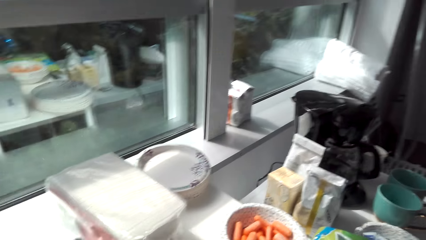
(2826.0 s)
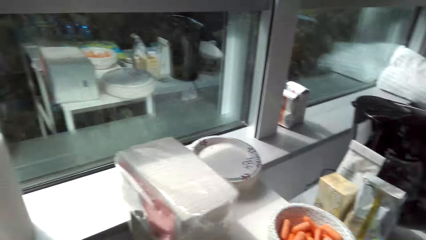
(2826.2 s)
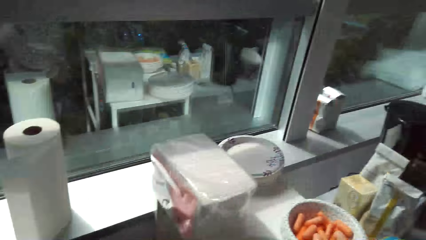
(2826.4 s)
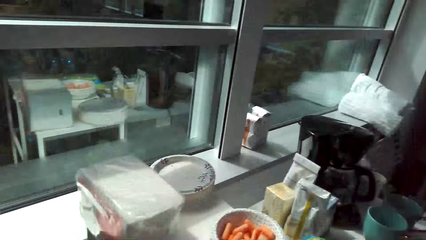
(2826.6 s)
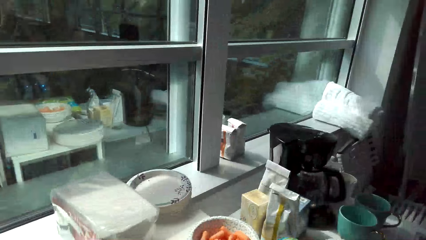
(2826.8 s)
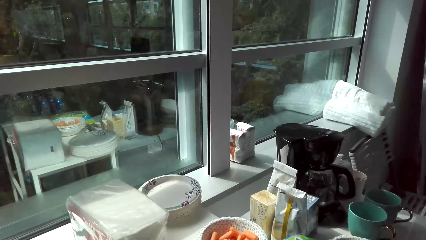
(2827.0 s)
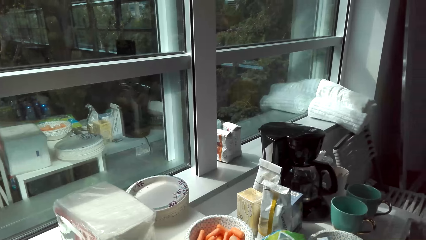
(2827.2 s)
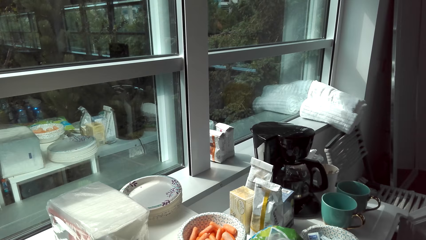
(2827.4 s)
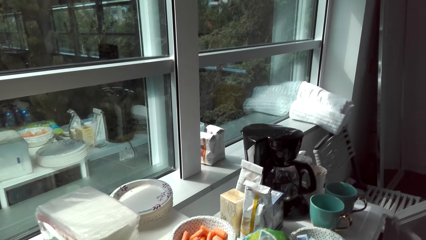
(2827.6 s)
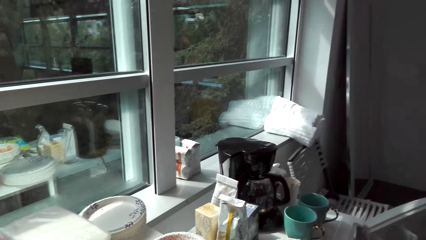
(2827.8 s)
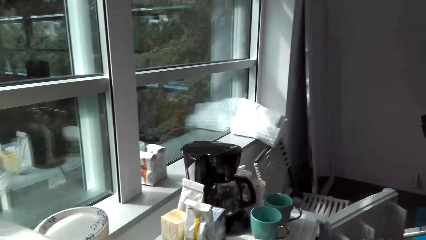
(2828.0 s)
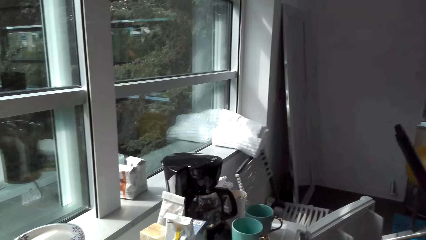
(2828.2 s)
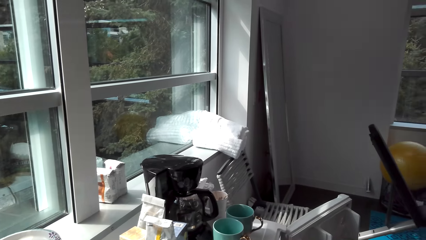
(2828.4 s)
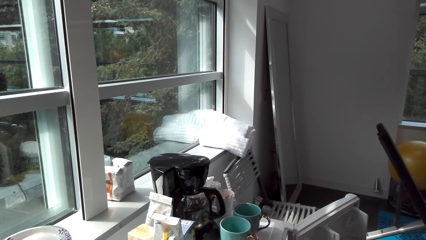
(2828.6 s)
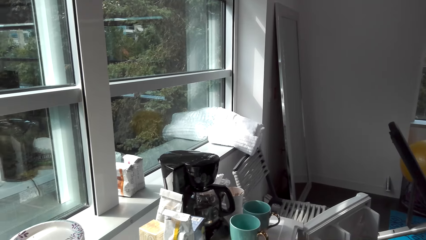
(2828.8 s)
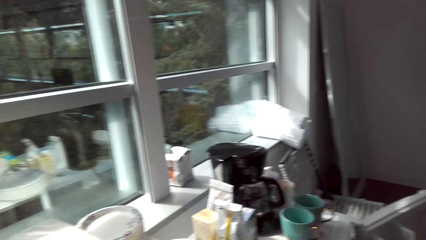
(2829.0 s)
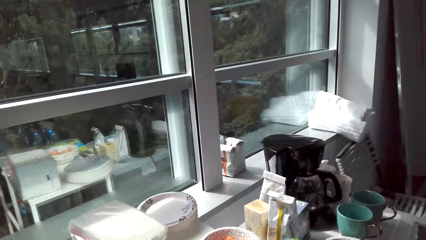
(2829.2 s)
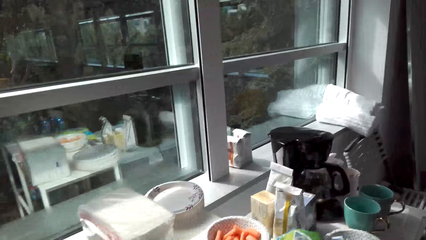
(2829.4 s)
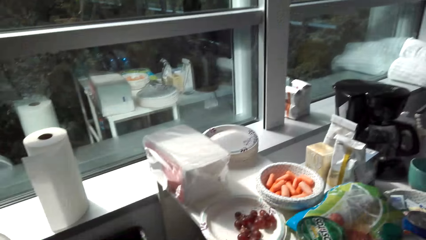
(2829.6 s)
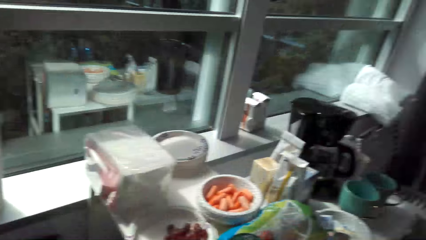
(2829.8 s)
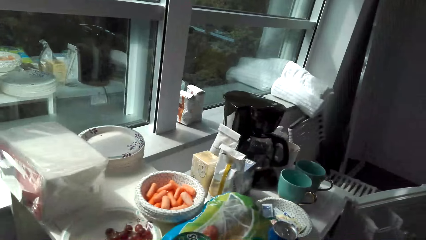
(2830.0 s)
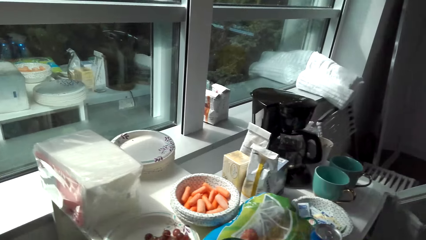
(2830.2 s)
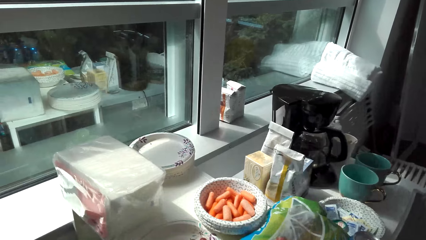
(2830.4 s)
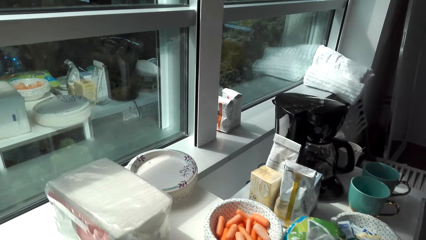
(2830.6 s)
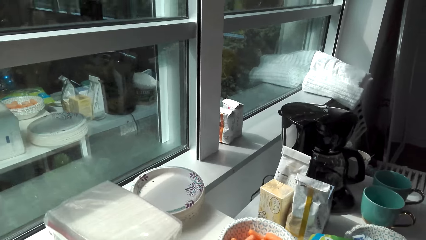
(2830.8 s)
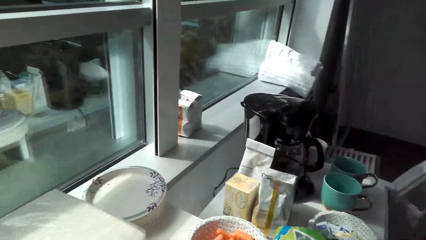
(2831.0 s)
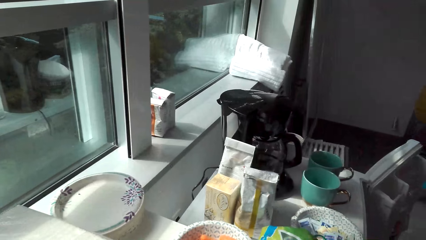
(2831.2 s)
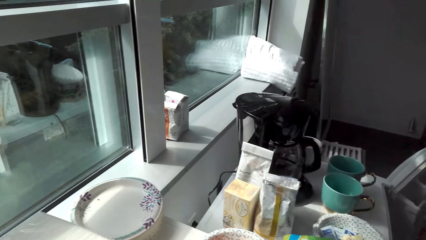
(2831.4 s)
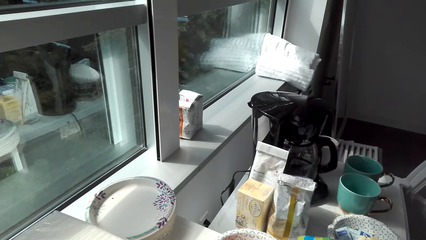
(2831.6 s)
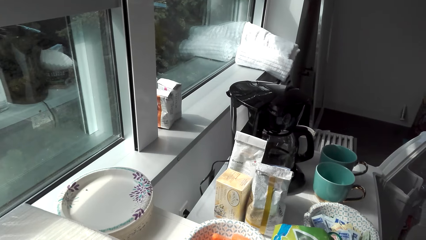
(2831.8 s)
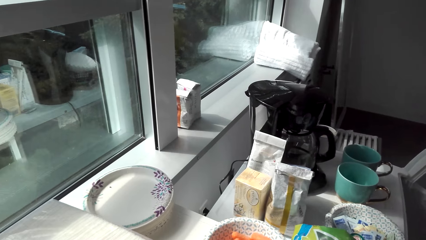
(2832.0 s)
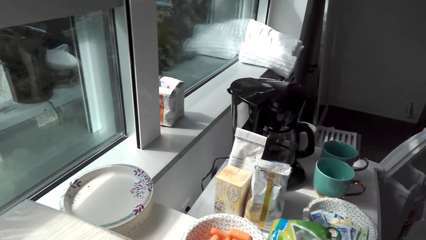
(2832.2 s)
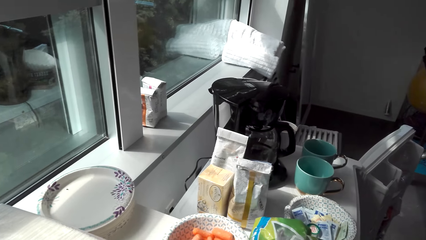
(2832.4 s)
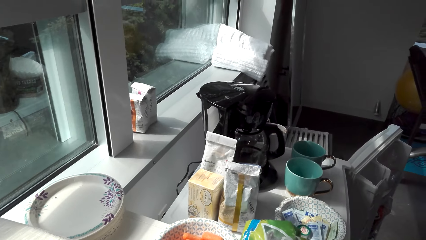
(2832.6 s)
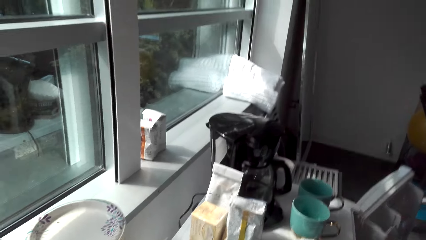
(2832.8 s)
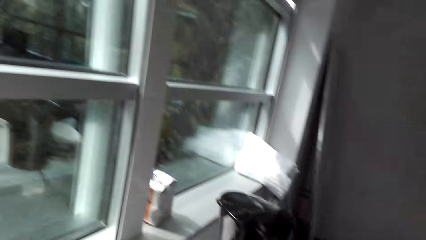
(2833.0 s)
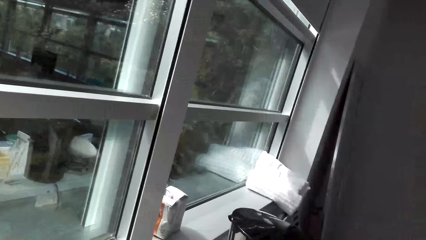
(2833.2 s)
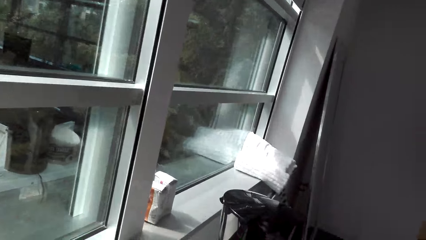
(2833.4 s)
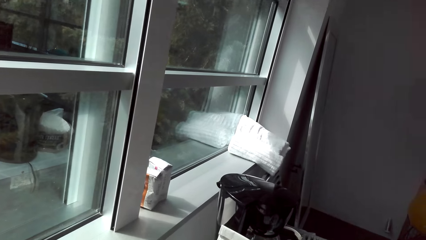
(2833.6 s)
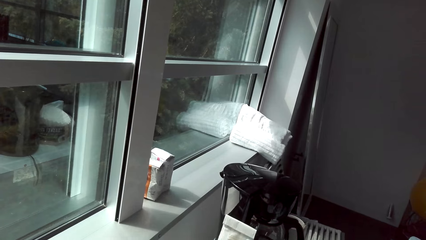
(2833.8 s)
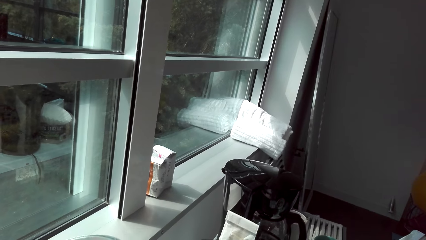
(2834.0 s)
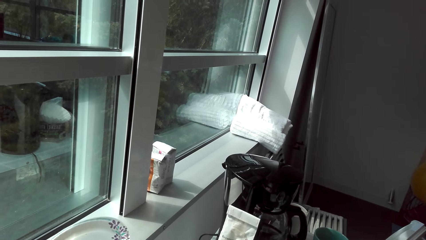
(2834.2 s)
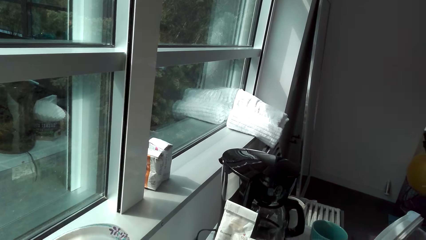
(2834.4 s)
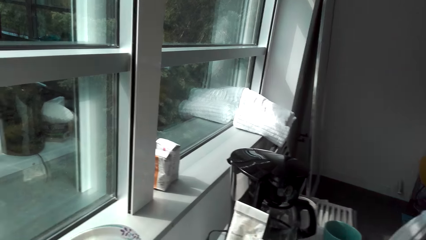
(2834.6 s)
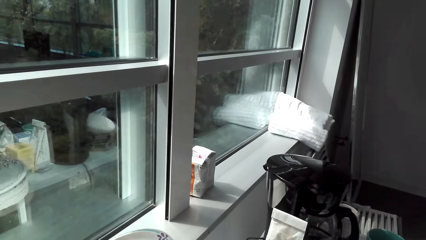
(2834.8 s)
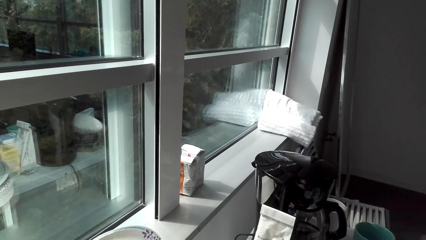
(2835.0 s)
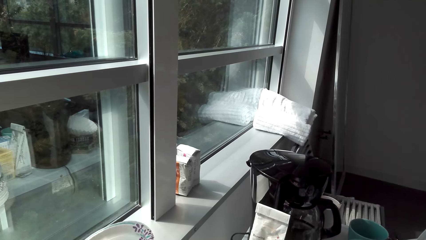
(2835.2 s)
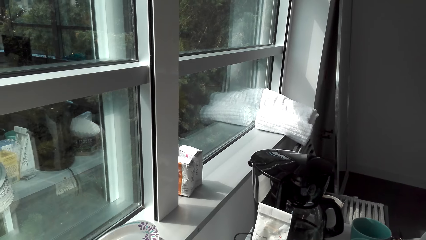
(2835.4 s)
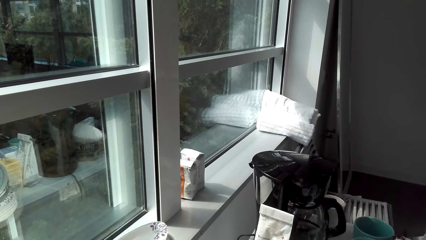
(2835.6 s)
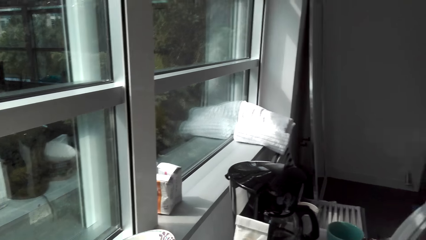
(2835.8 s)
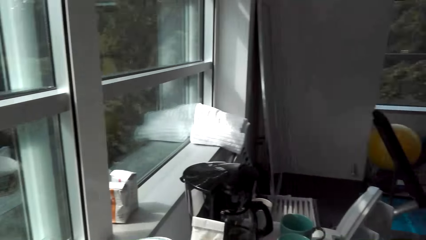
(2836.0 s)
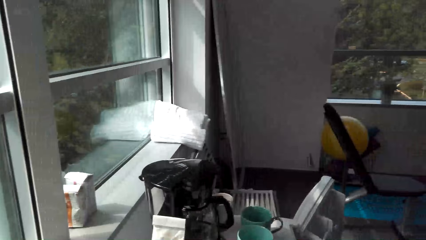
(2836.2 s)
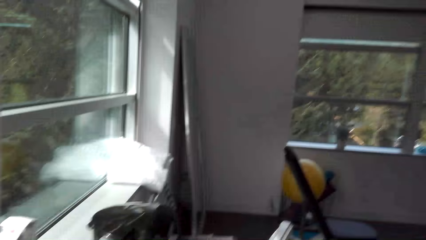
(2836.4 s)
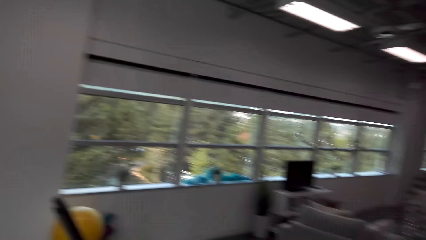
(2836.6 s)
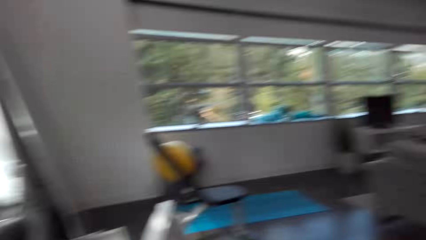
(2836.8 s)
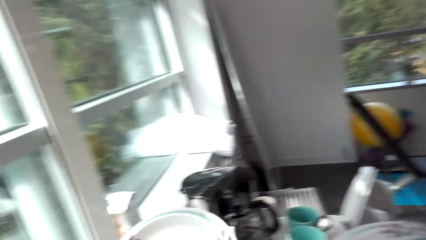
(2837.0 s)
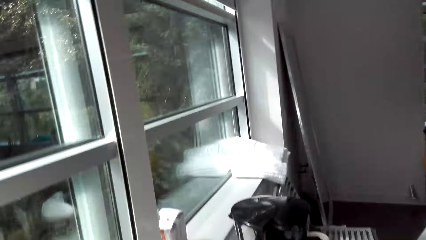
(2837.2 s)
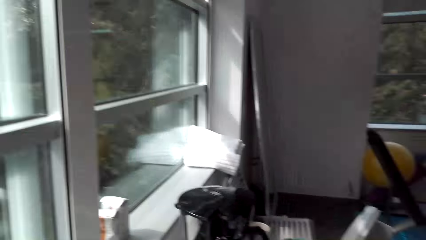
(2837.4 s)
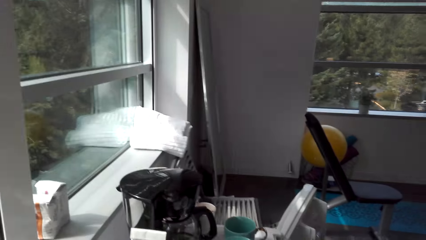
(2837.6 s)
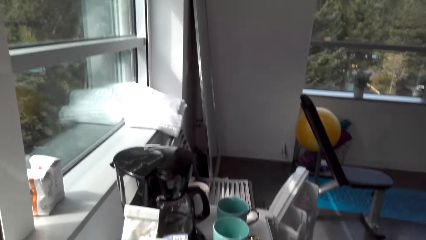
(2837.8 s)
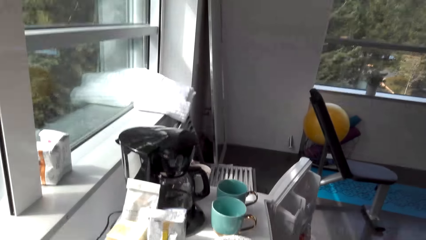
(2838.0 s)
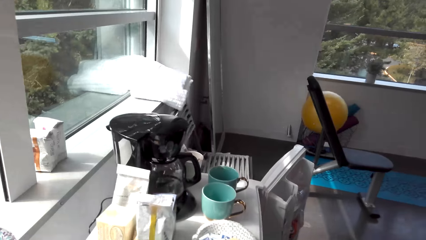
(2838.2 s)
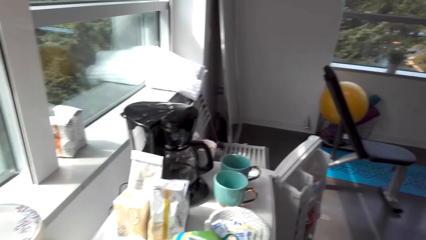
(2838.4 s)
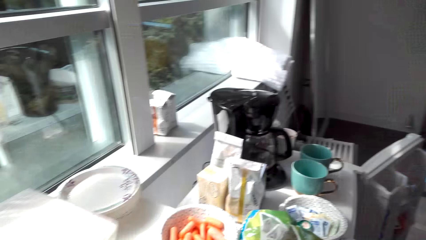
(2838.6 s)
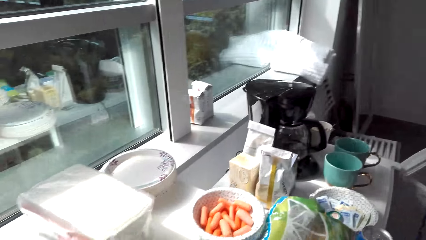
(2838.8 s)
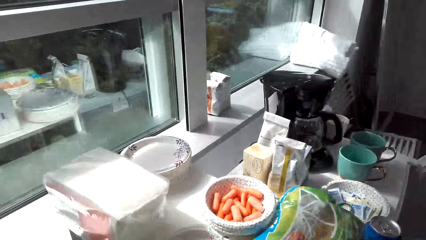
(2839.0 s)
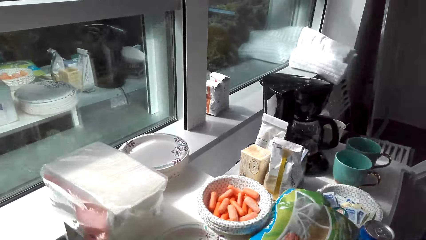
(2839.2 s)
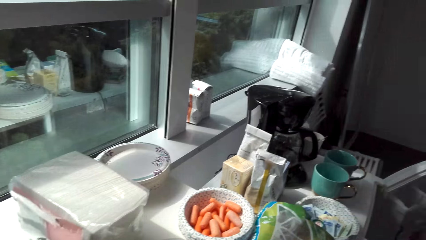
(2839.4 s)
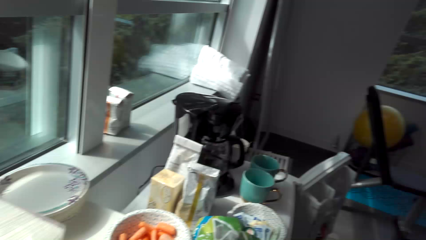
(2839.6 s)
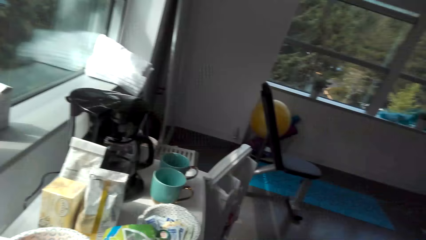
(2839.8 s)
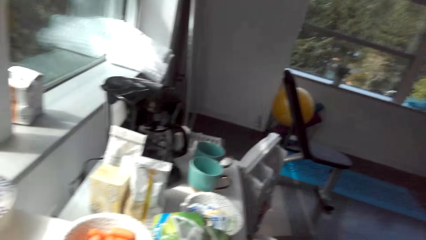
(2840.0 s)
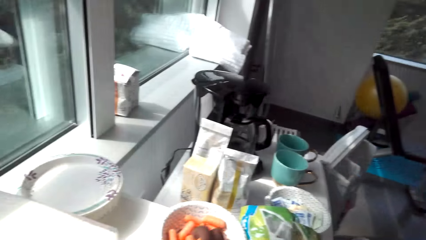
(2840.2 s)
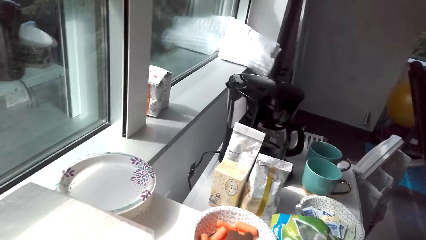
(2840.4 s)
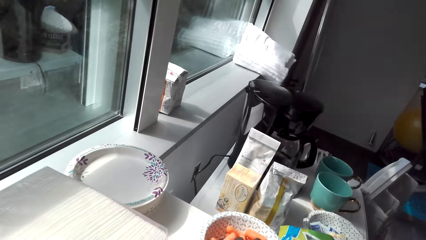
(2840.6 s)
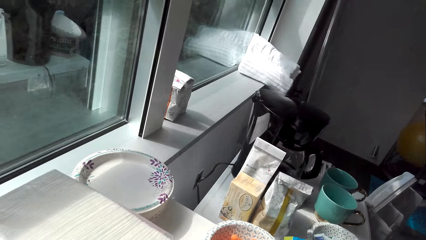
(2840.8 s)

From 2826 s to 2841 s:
The camera wearer interacts with a man. They look around a room. They hold a plate. They walk around the room. They look around the room.
